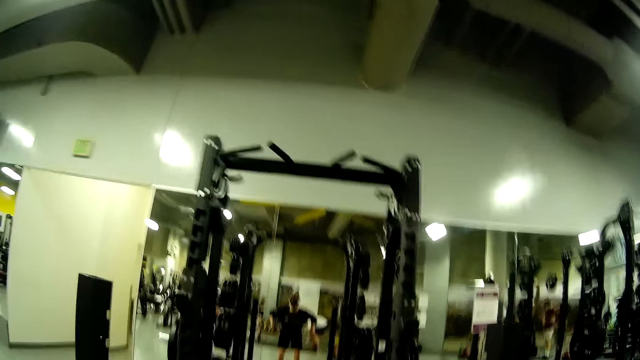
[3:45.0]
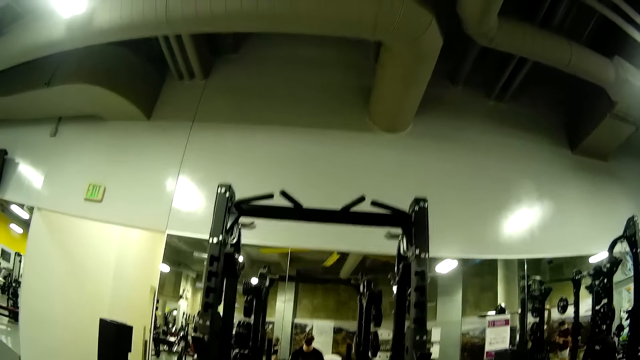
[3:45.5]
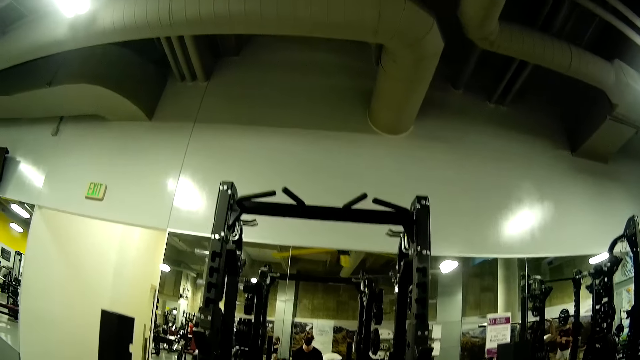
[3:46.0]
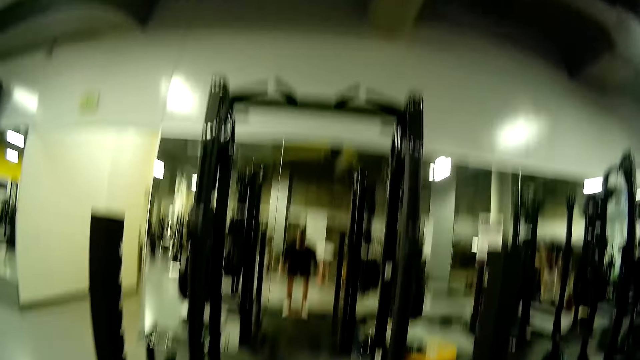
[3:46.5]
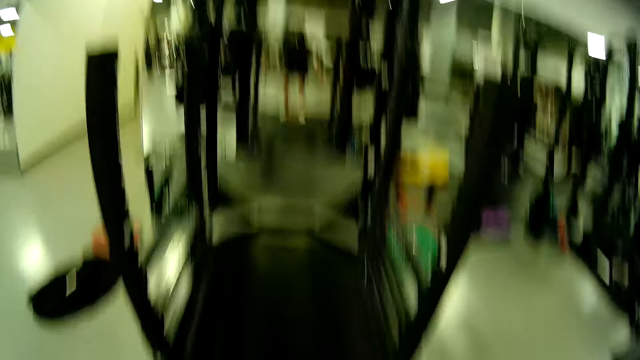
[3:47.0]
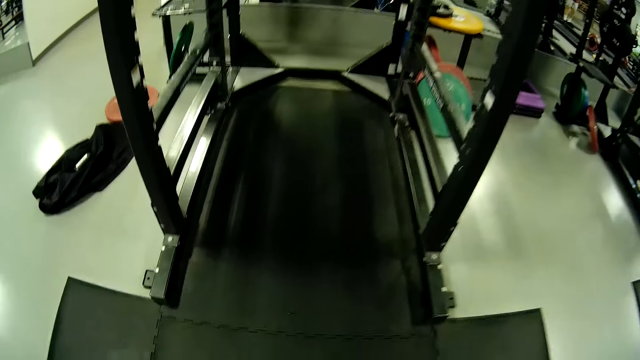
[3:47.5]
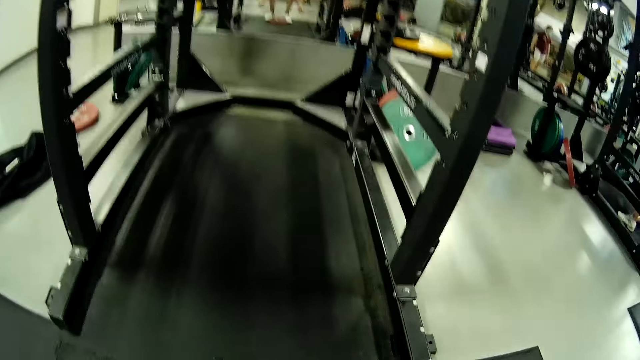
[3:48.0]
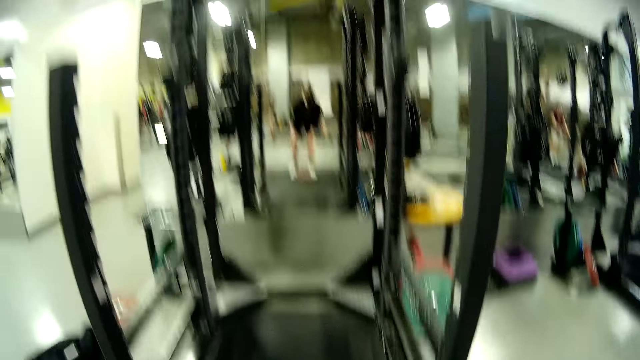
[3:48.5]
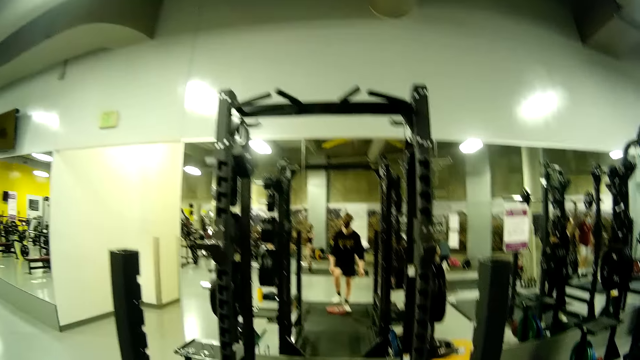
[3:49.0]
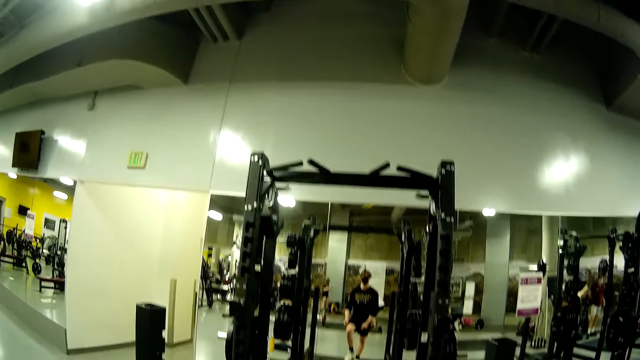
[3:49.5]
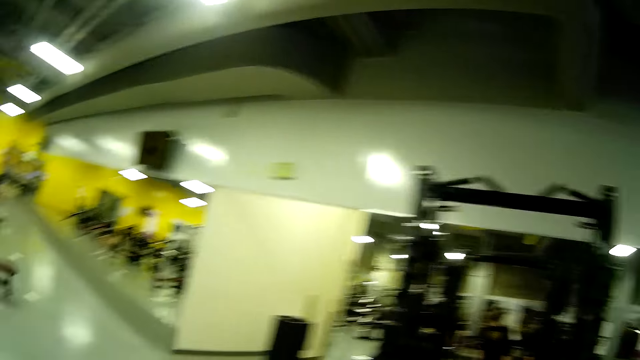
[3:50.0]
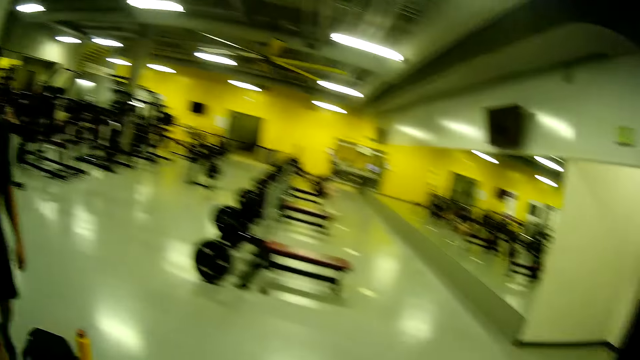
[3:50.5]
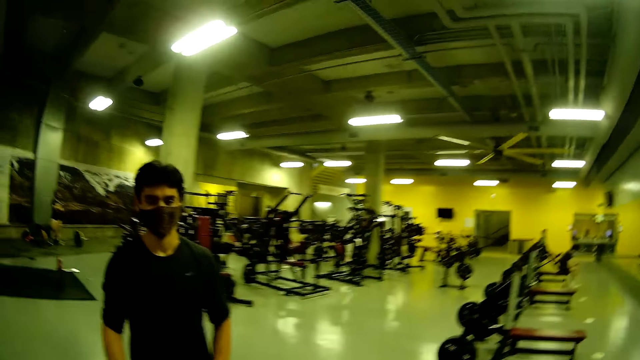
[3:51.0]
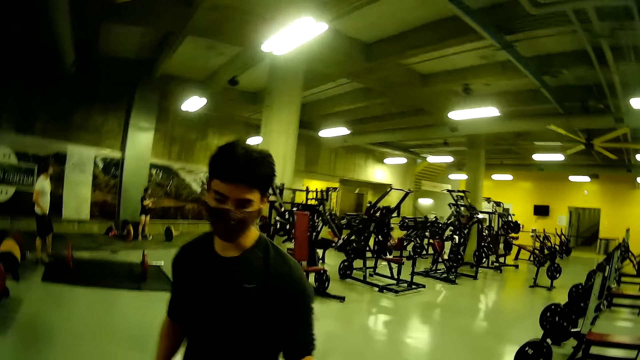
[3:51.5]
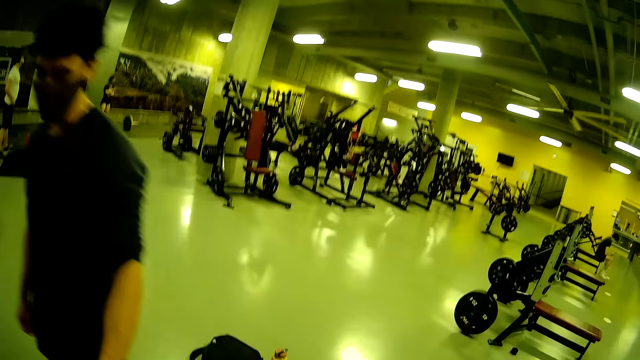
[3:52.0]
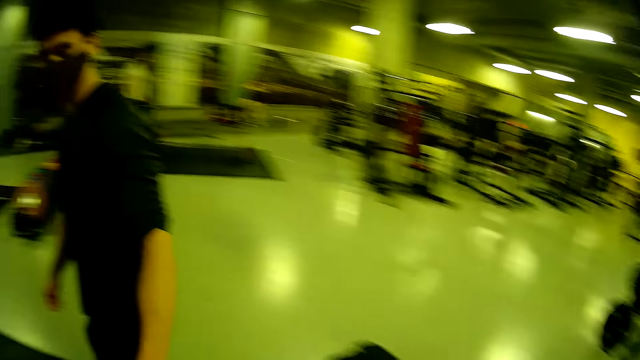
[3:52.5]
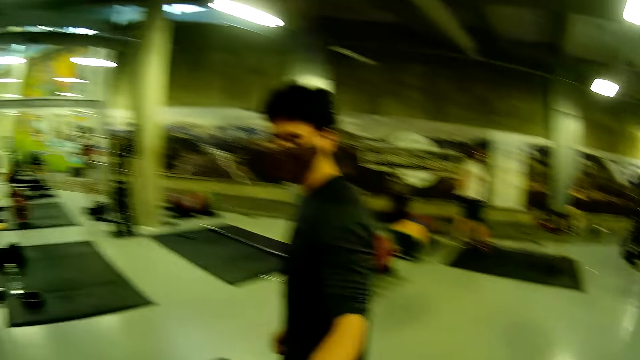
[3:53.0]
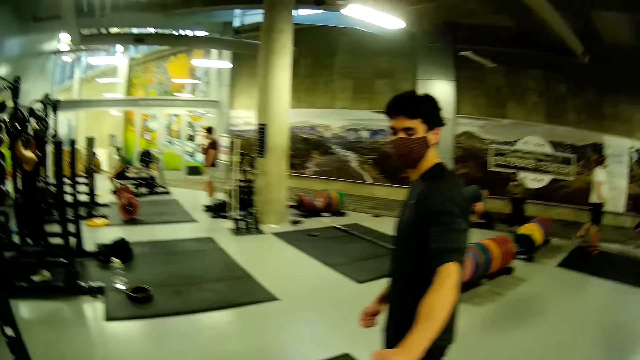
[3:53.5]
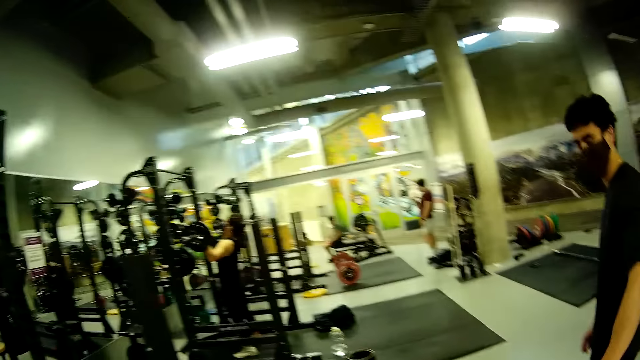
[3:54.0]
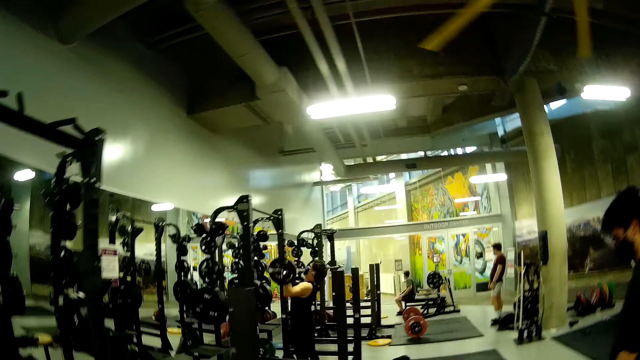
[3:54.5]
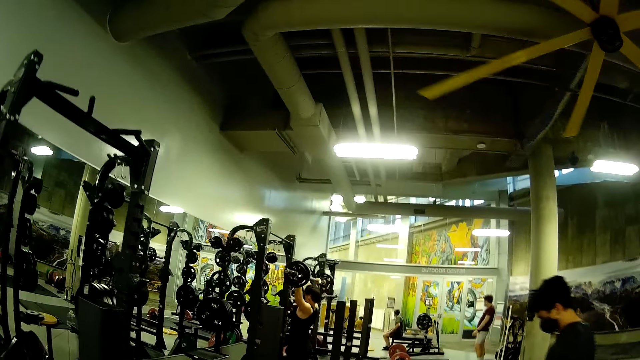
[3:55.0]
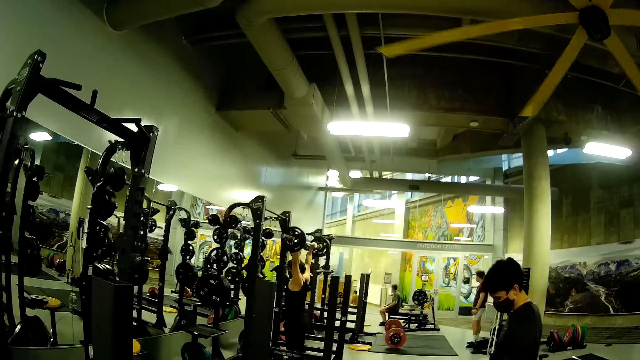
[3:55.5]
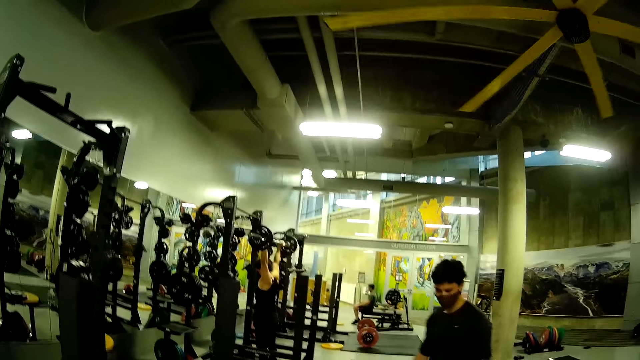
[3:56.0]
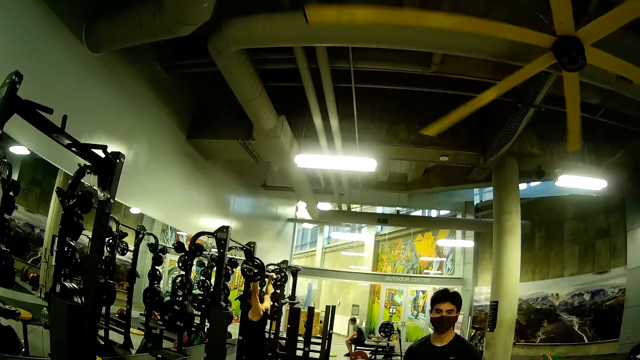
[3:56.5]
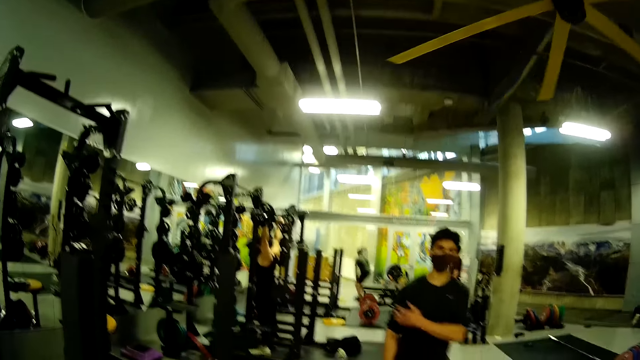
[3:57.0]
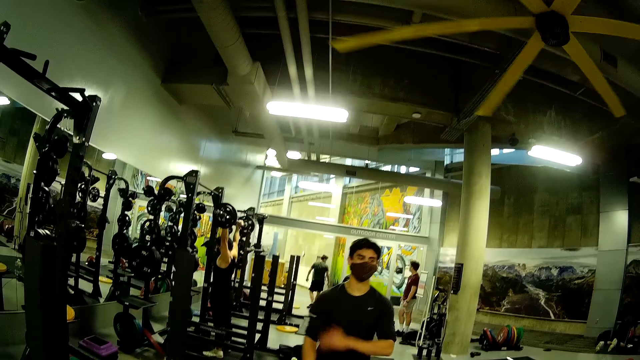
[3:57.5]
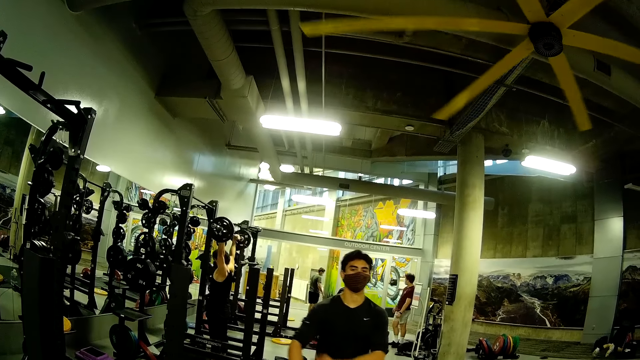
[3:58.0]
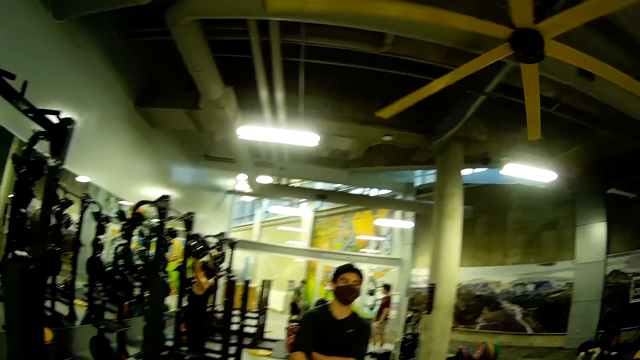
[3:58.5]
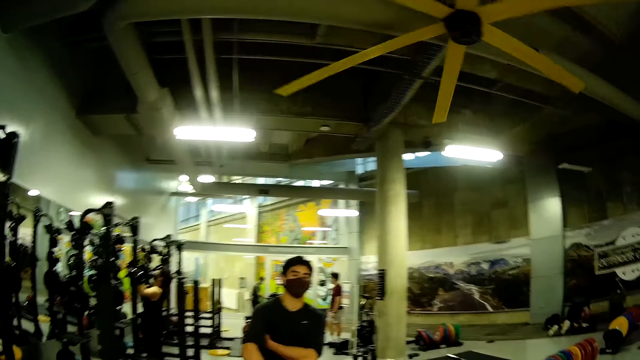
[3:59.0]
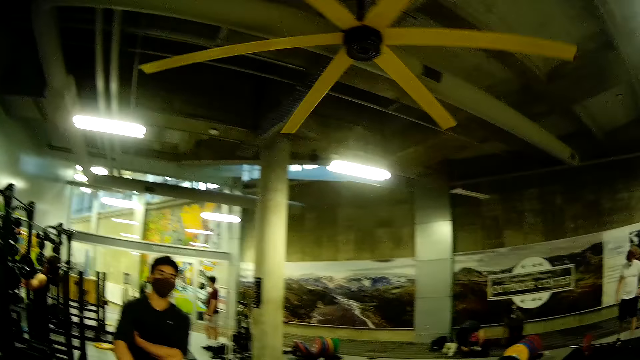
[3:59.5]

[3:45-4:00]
The camera wearer drops the barbell on the floor with both hands. They step on the barbell. They stare at a man. The man walks around the camera wearer and converses to the camera wearer. The camera wearer converses with the man. Another man lifts the barbell with both hands. The first man stands on the floor, touches his shoulder, and stretches on the floor beside the barbell.

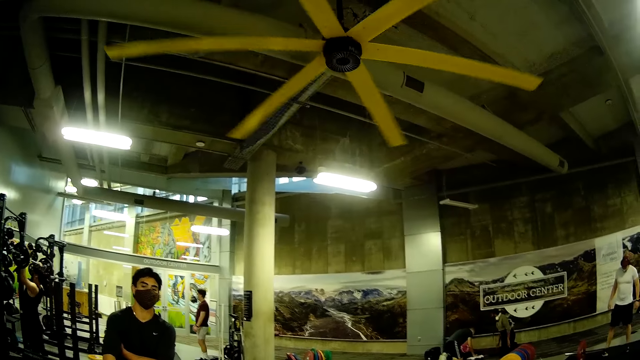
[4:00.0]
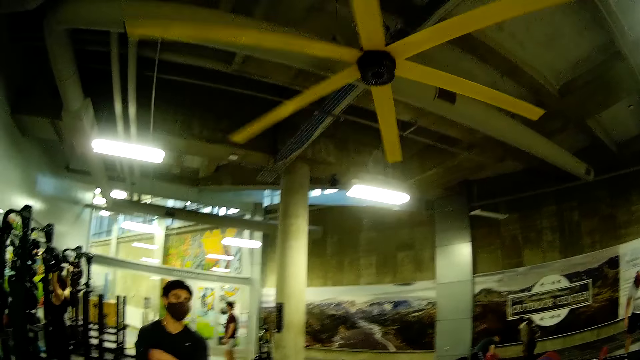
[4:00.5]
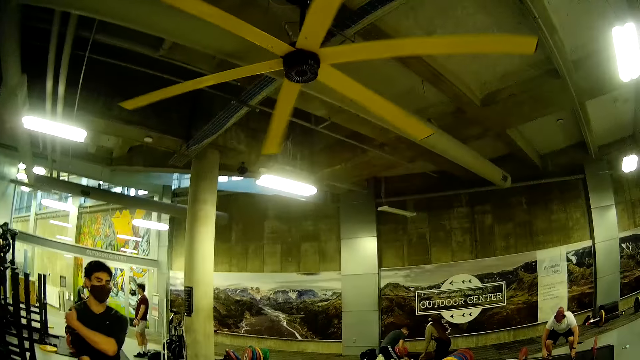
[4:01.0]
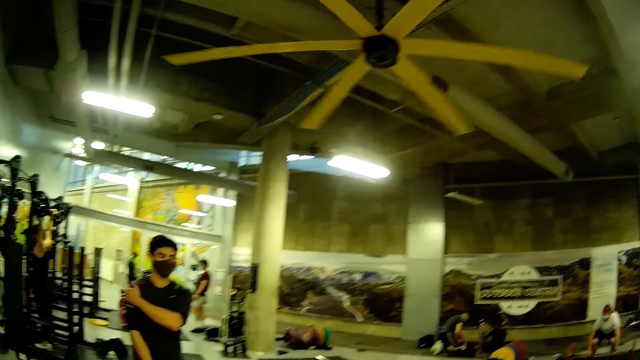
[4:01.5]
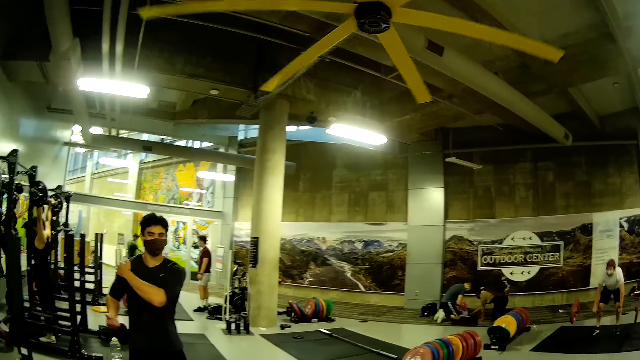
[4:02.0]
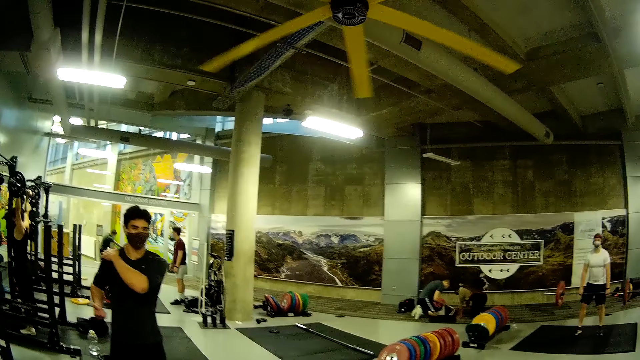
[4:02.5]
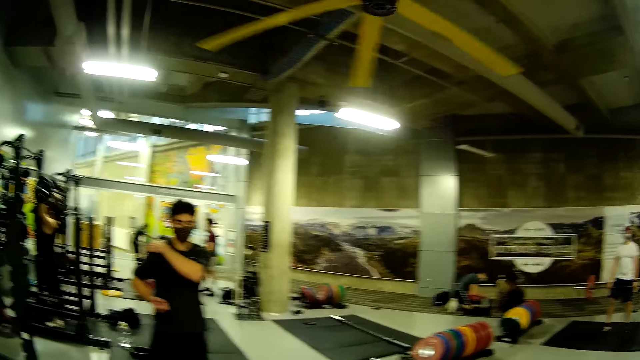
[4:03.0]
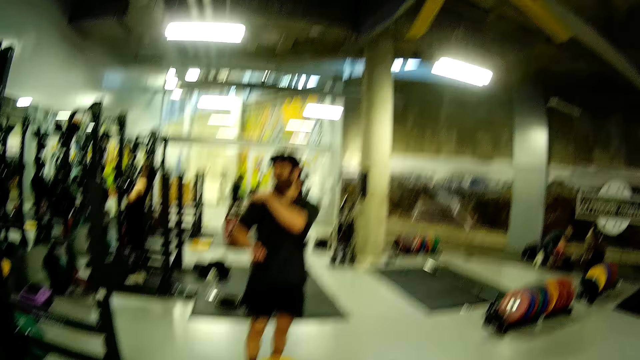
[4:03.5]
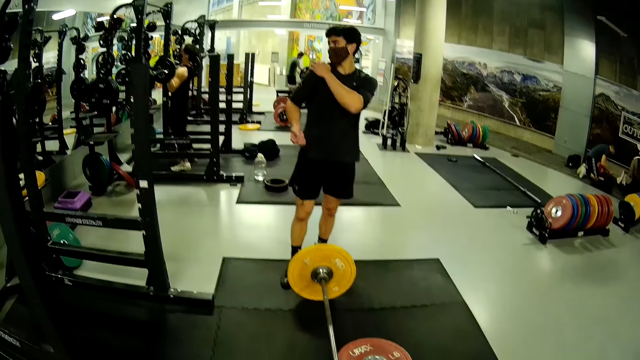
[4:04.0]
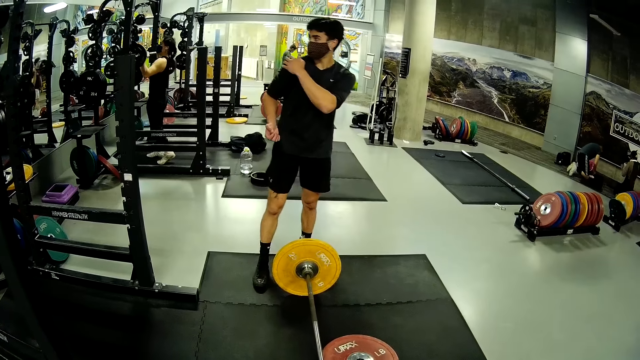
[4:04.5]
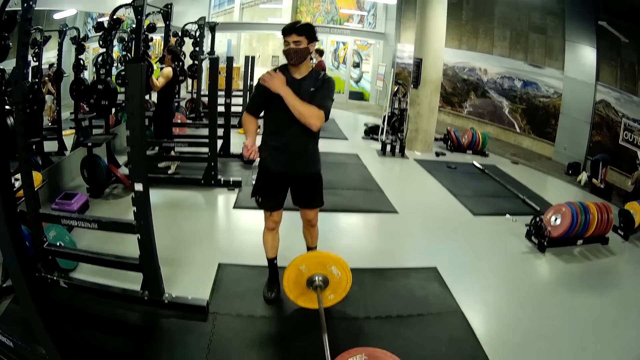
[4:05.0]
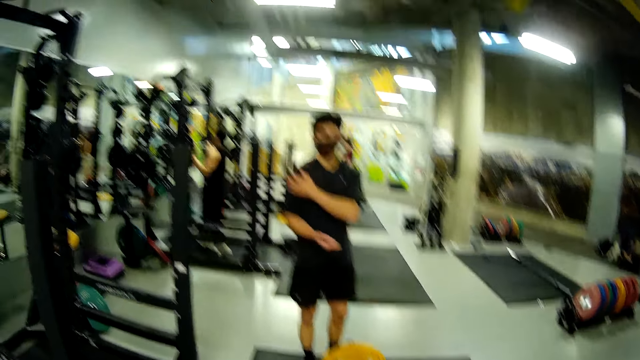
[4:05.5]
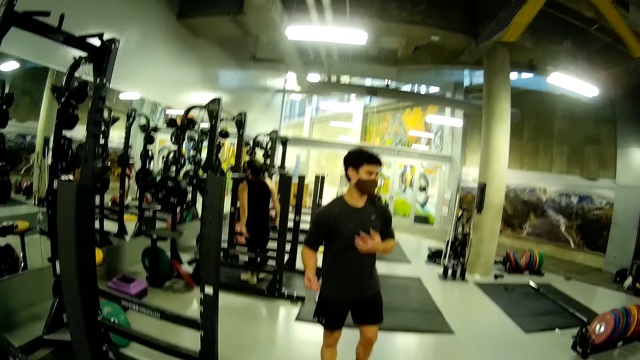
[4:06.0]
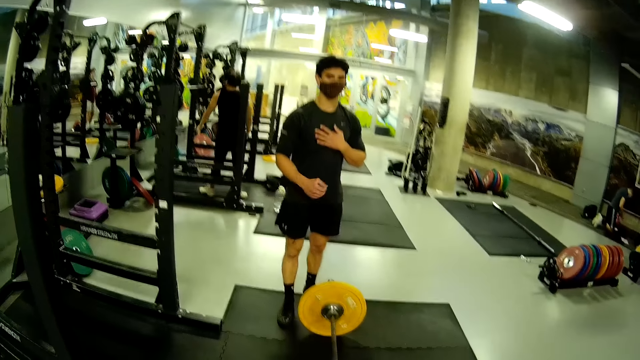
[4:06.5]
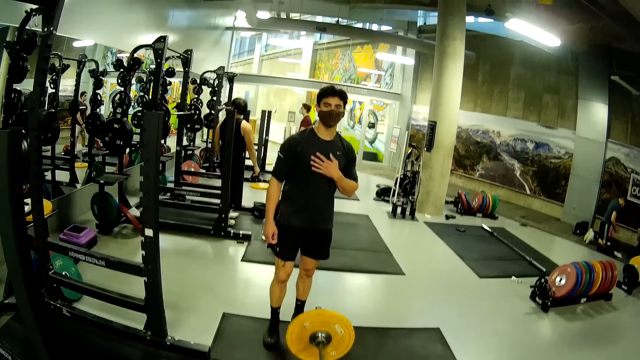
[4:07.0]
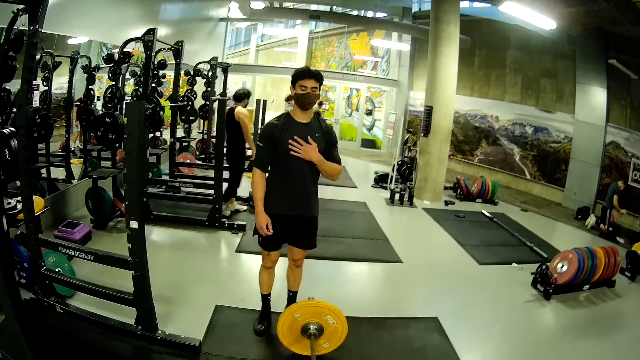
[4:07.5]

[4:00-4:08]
A man puts his left hand underneath his armpit region. He places his left hand on his shoulder. Another man picks up the barbell from the floor with both hands. The camera wearer converses with the first man. A third man drops the barbell in the rack with both hands. The first man touches his chest.
